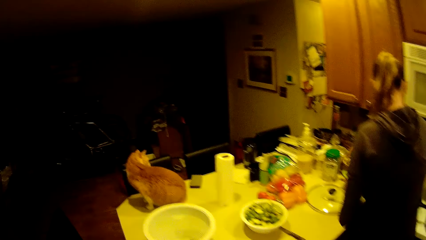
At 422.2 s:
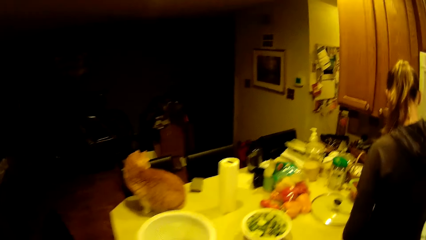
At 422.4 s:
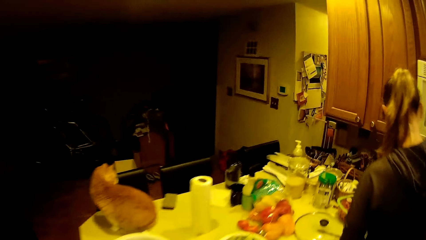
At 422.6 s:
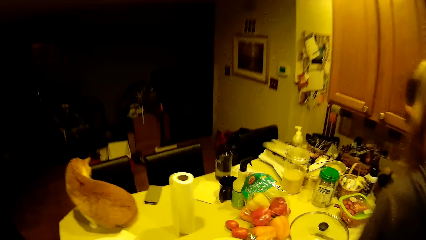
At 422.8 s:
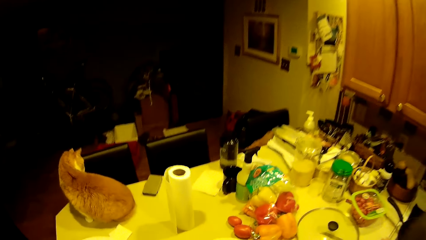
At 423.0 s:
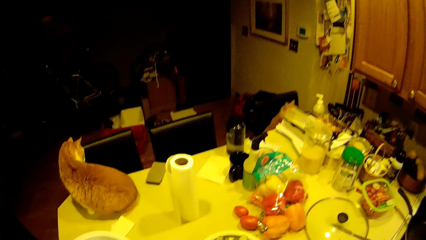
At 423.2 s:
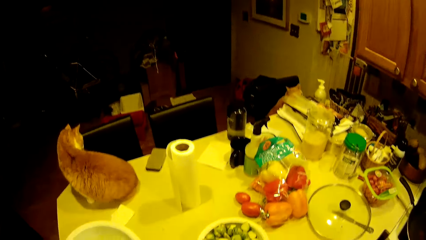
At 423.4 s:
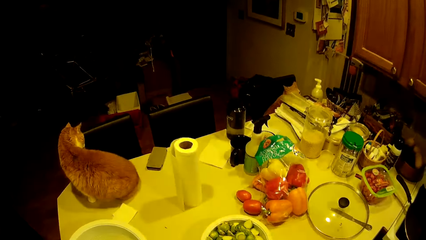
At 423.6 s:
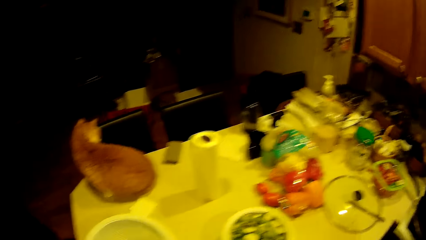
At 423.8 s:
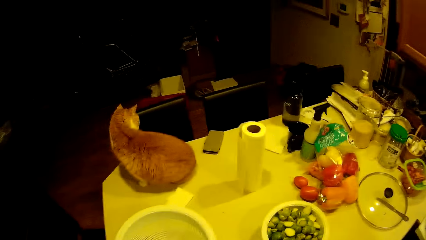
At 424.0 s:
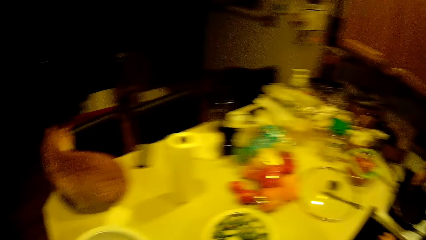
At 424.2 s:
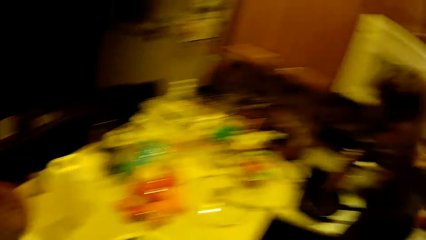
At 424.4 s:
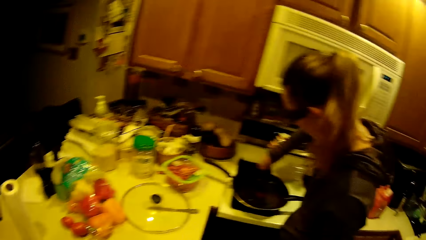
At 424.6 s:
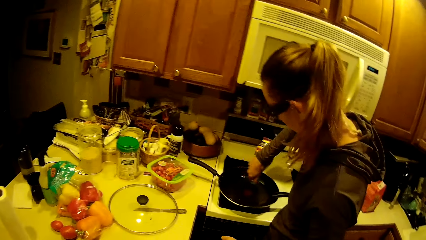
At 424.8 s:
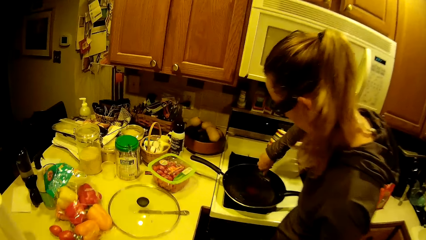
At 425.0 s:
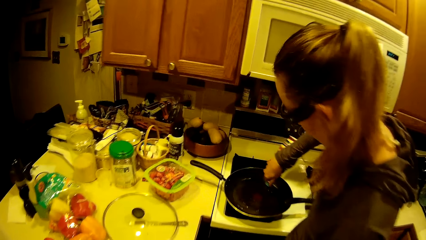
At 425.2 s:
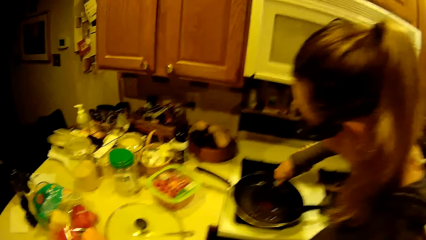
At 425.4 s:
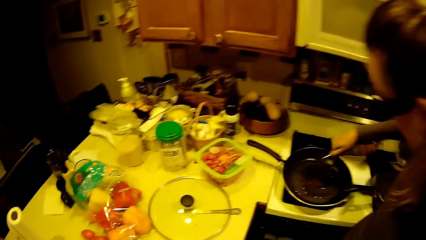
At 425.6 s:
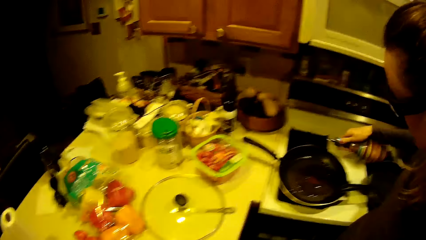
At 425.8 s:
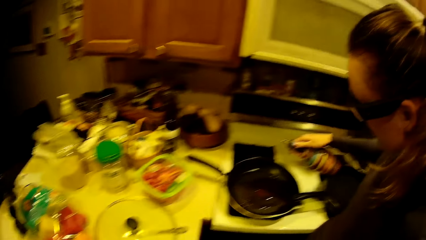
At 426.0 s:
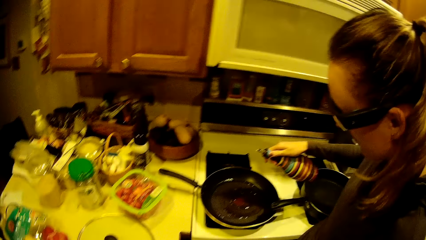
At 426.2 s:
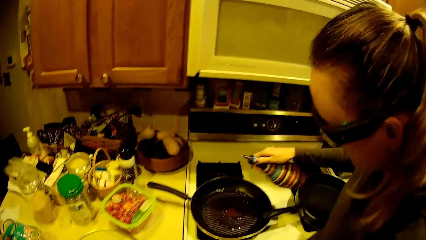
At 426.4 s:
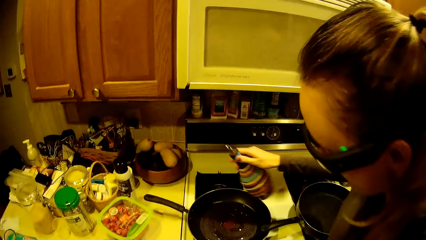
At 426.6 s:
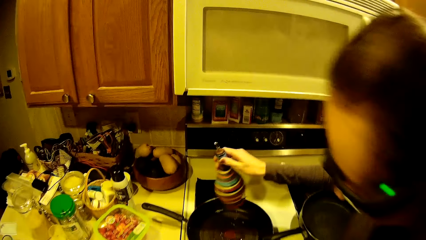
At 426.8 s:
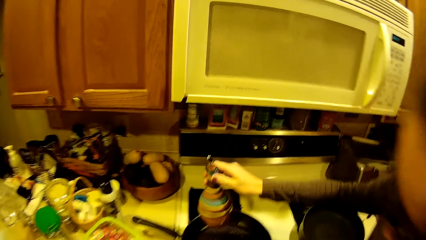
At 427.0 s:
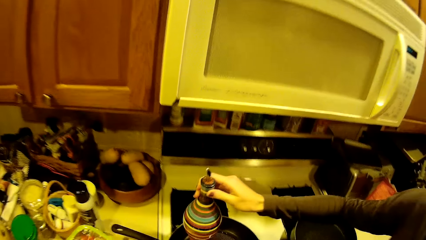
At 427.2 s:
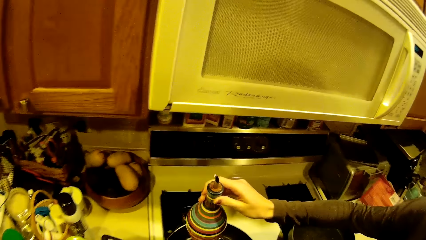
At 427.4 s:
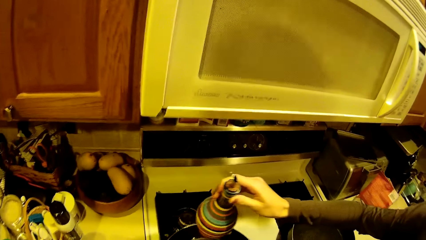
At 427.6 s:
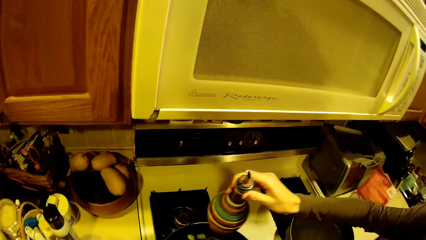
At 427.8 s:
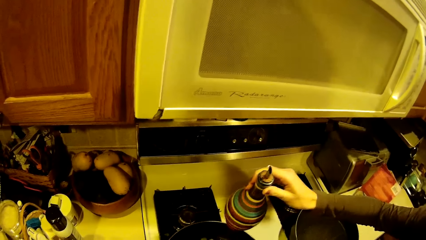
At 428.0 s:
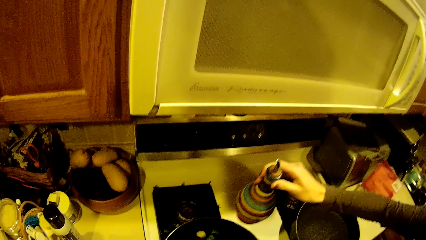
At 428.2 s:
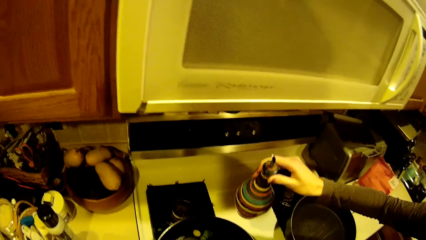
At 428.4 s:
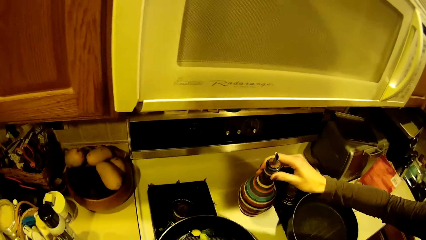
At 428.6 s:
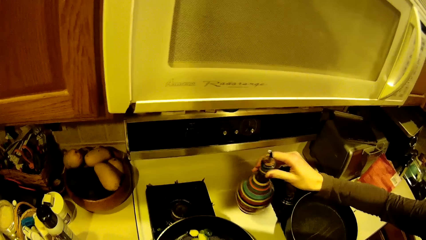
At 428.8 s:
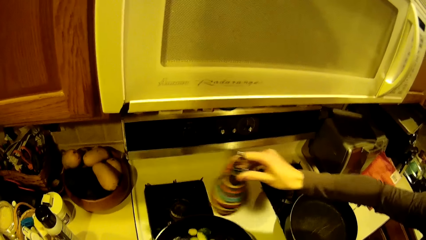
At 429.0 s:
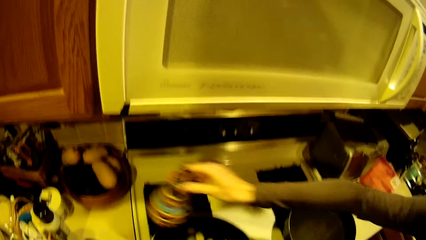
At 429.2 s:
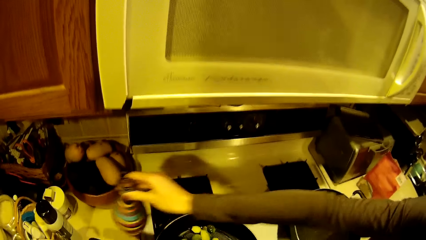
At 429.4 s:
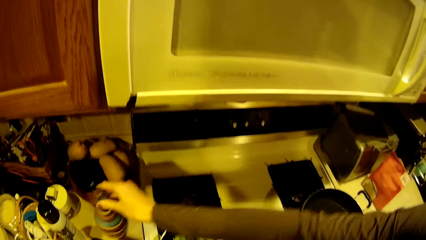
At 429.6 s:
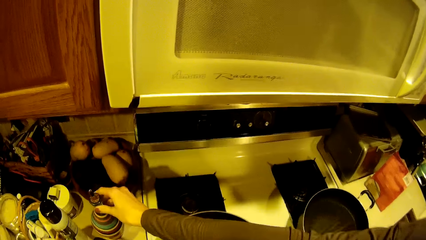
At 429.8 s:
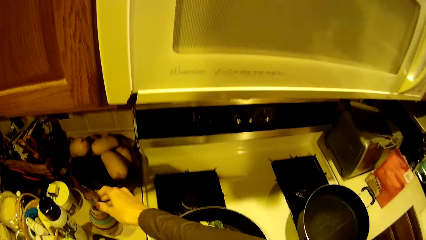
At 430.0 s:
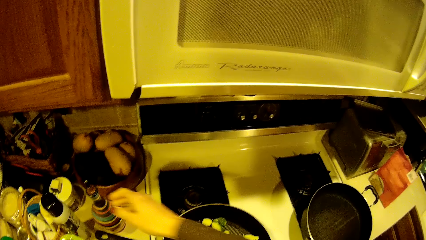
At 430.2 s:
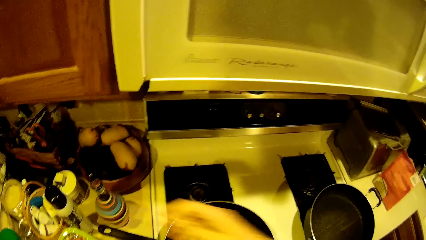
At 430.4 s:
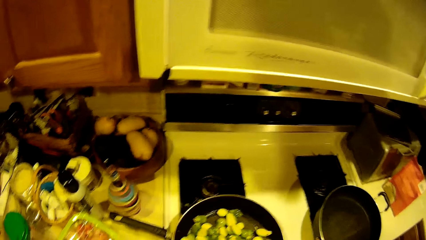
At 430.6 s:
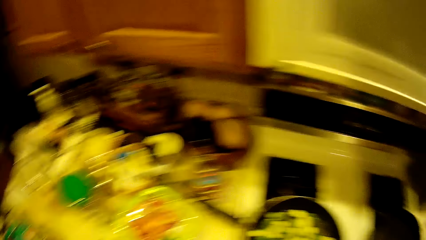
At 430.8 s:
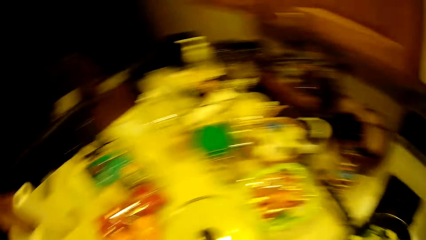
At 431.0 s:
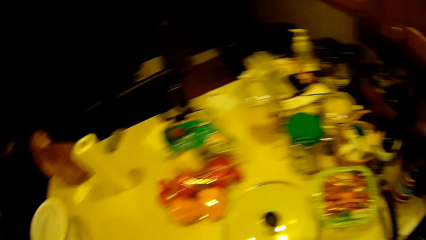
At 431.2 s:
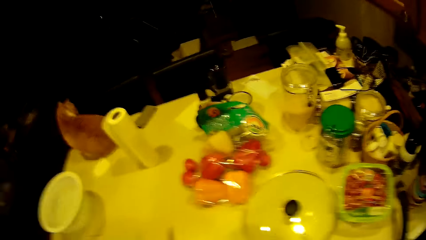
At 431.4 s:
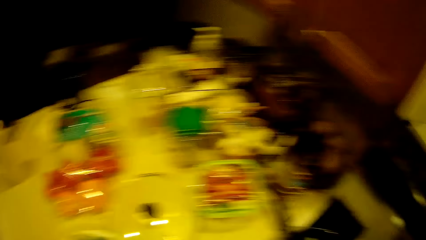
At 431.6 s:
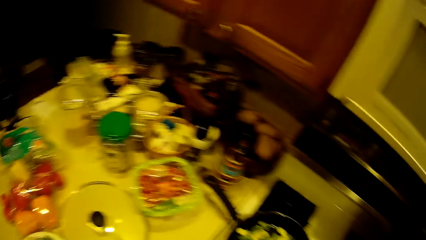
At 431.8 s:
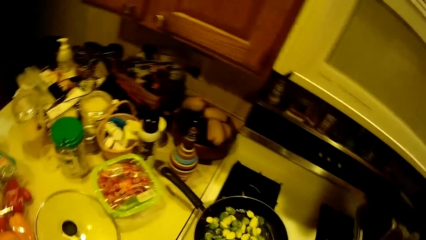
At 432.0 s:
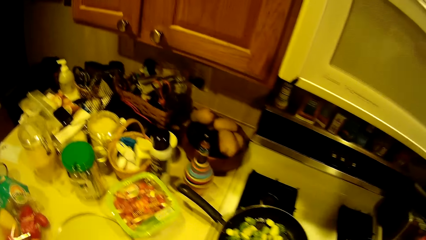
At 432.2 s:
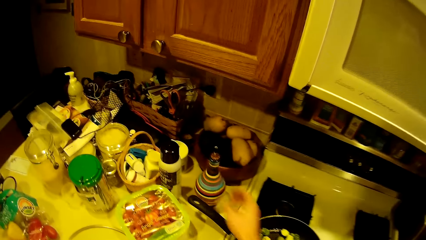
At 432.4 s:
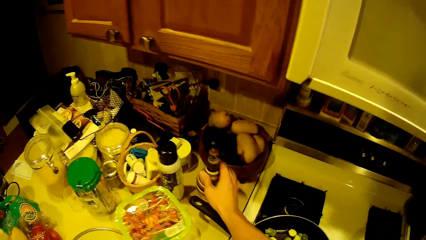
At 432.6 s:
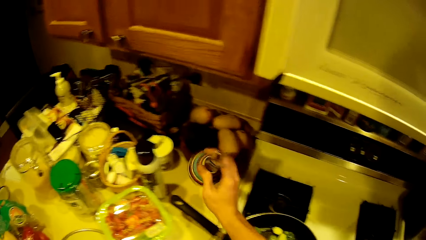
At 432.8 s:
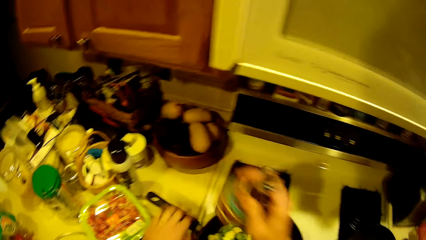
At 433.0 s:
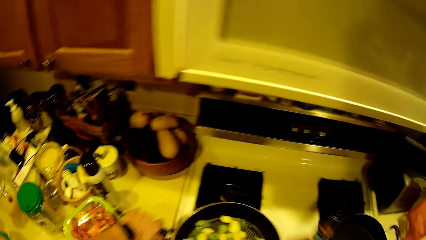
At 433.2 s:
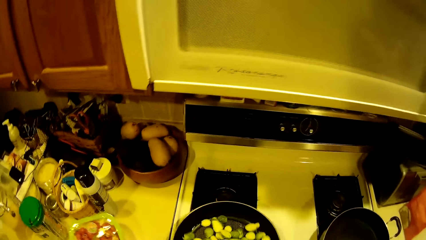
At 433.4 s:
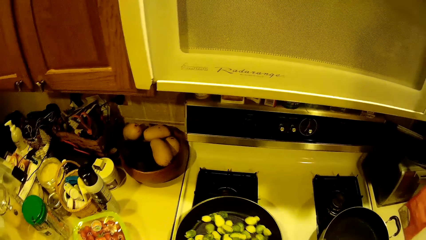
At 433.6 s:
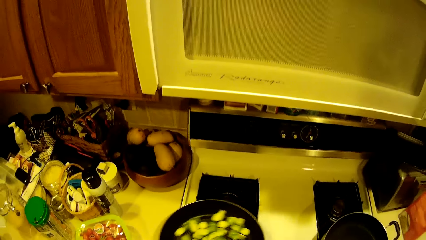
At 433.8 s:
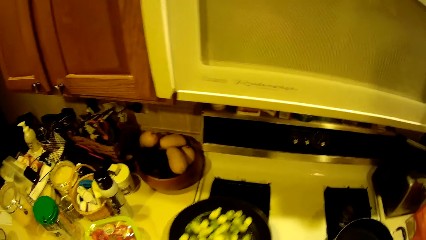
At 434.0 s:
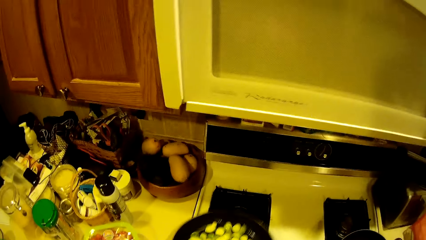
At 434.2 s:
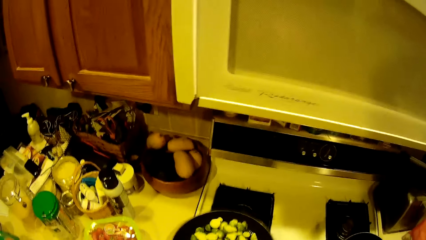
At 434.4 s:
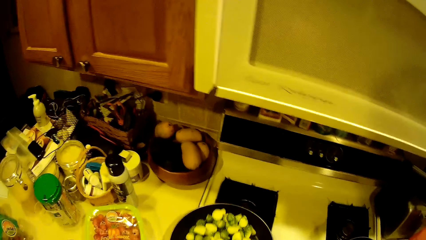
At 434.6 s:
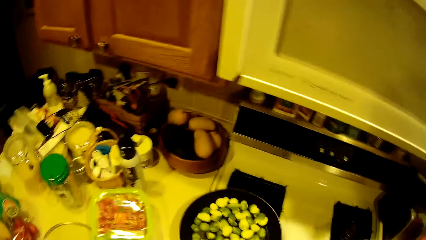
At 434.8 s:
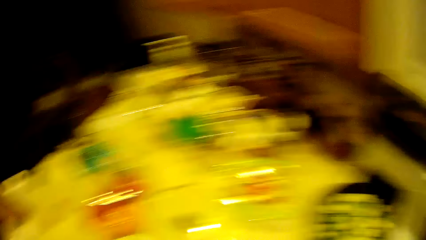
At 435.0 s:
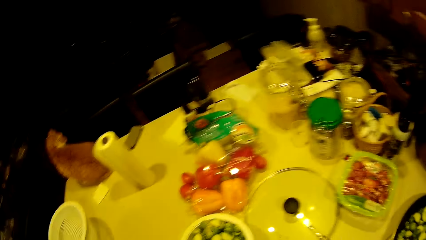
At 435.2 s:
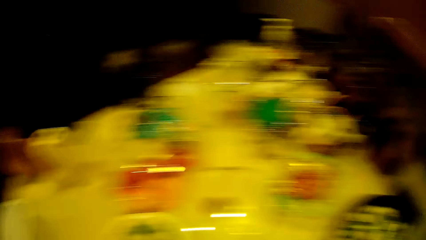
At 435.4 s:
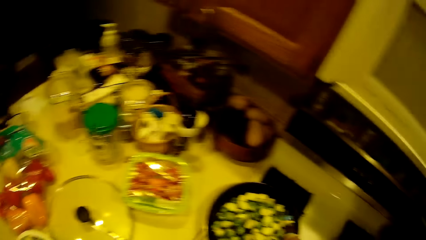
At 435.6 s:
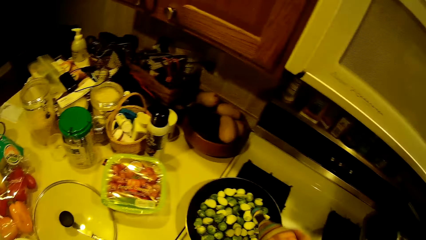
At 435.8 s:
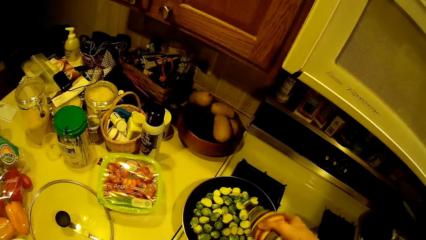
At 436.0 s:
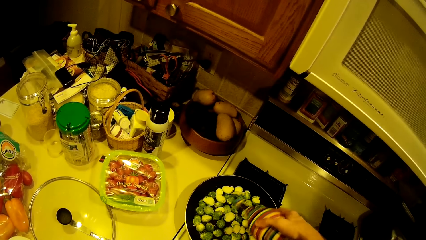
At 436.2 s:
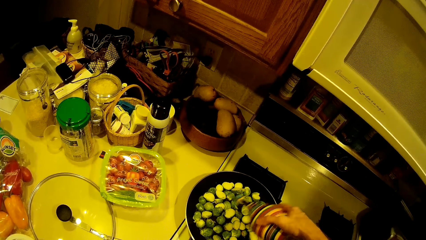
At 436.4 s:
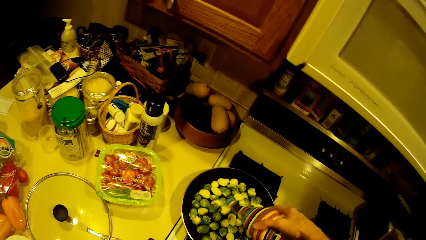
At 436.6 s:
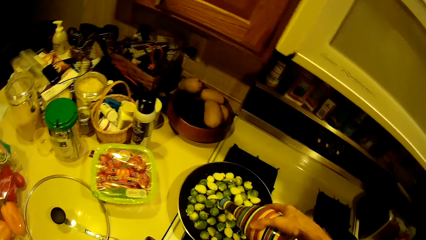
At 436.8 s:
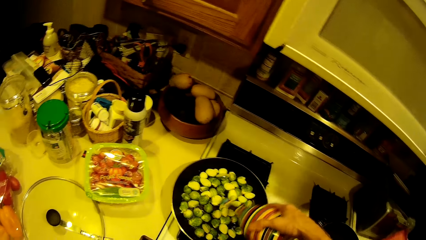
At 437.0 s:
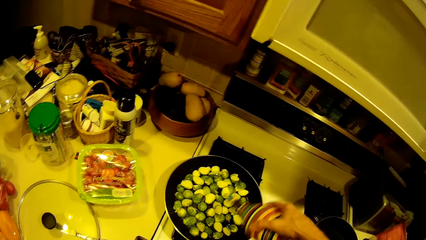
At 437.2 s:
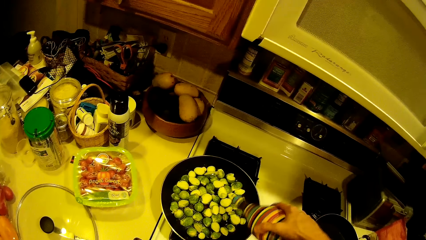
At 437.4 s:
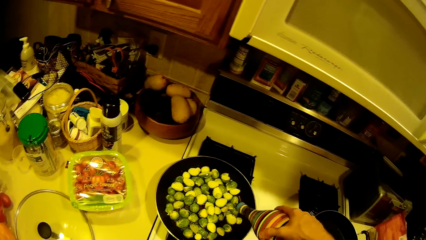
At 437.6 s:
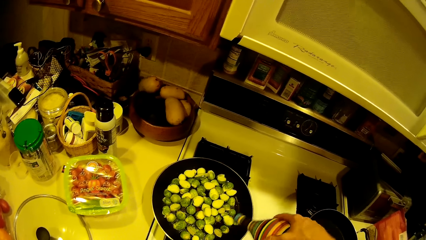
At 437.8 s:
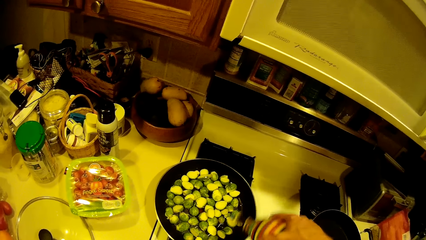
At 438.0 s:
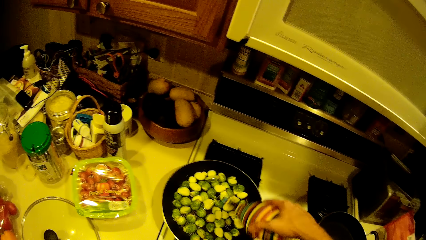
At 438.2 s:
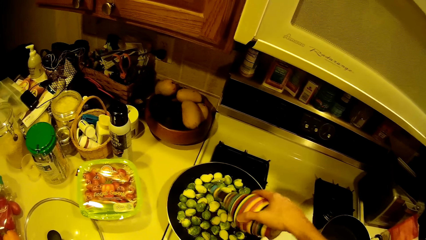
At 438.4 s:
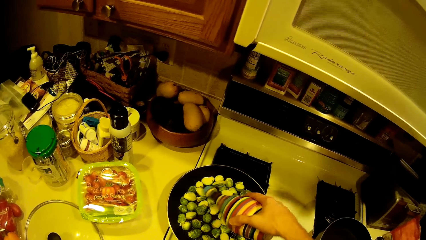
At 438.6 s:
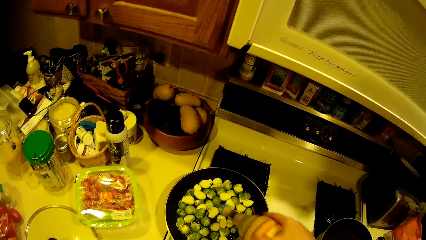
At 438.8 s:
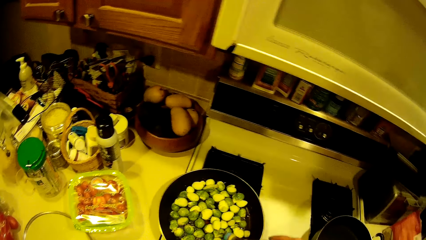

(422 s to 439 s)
A woman sprinkles oil from a bottle into the fry pan. The camera wearer applies cooking oil on the pan. The woman drops the bottle on the worktop. The camera wearer puts the cooking oil on the table. They pick the bottle from the worktop with the left hand. They adjust the fry pan and shake the pan with raw food. They sprinkle oil from the bottle into the fry pan.
